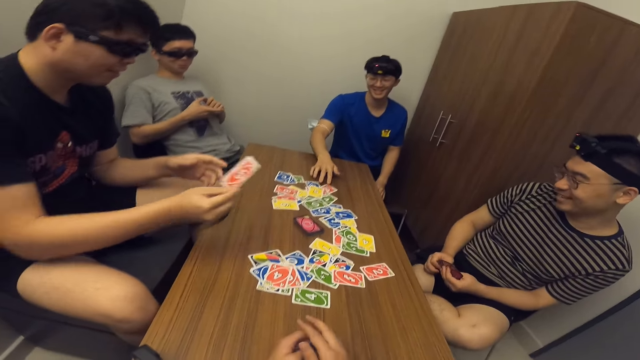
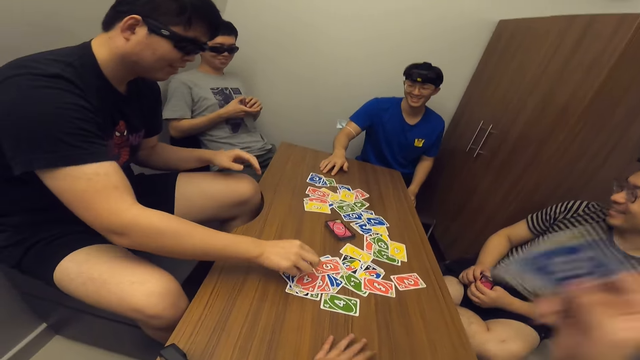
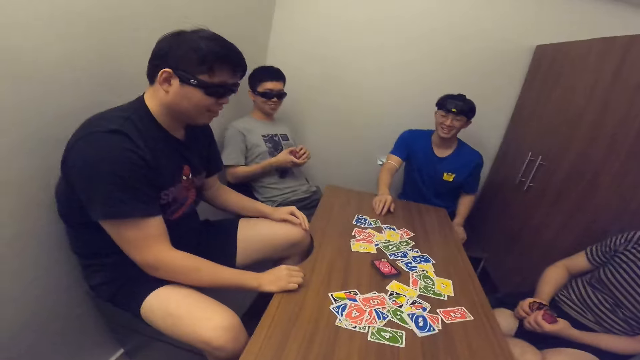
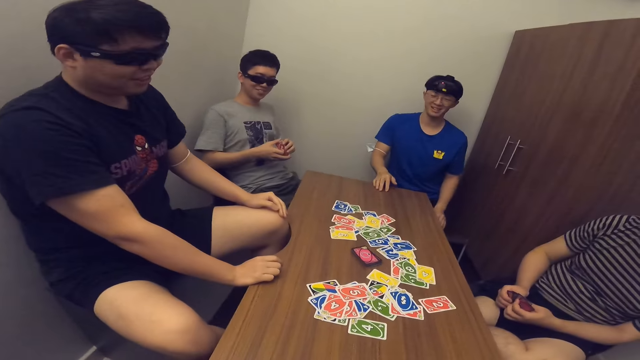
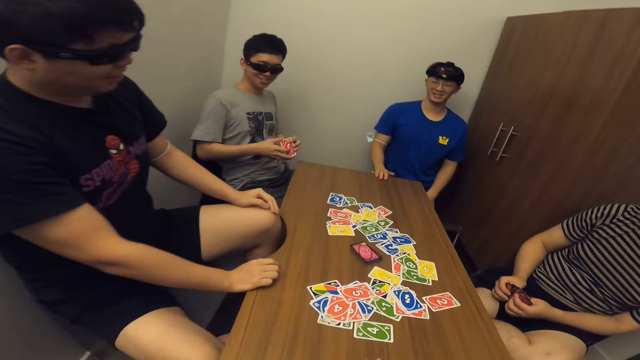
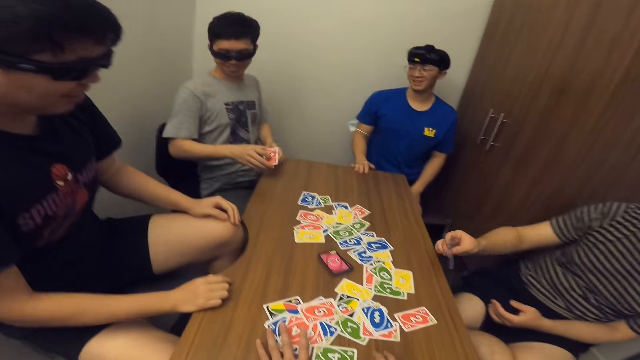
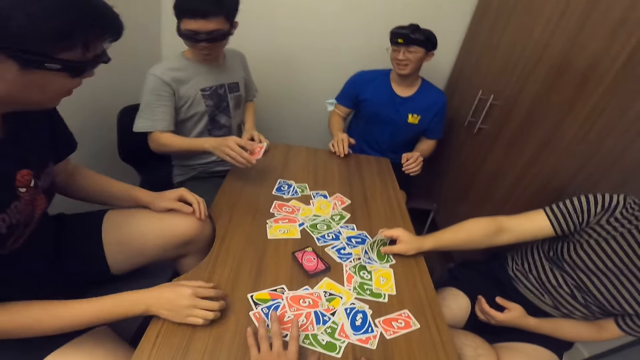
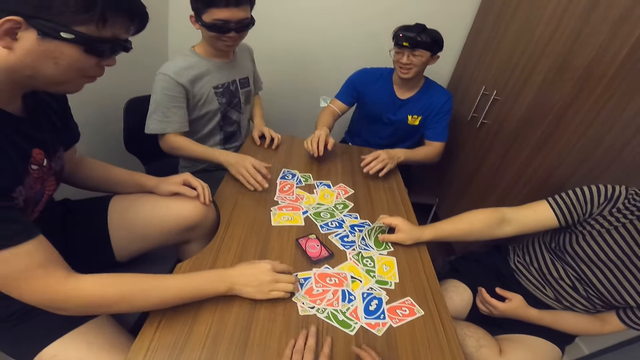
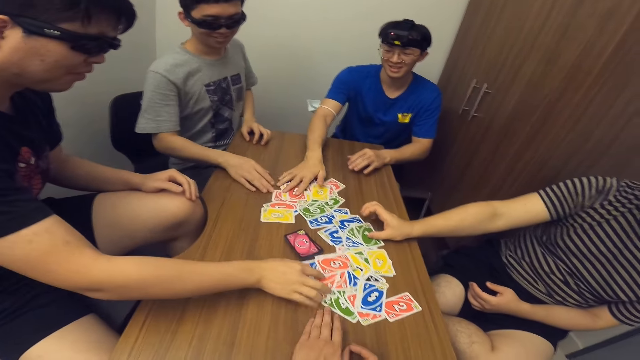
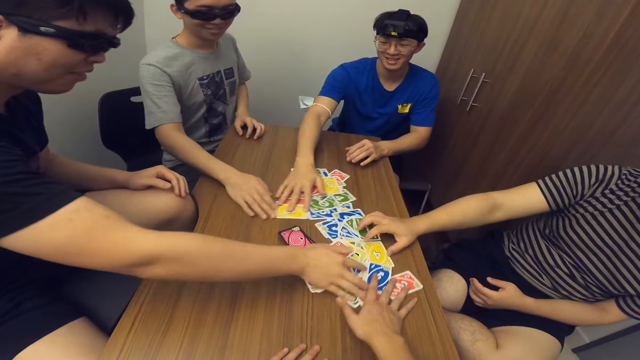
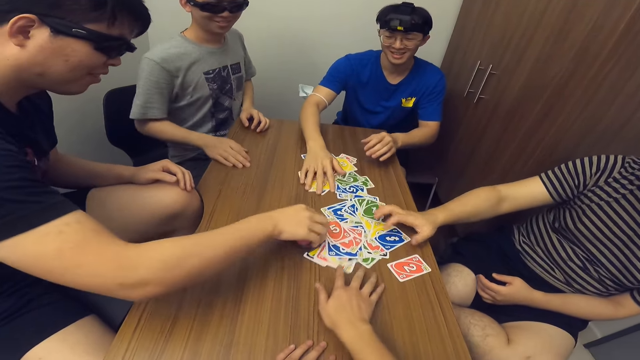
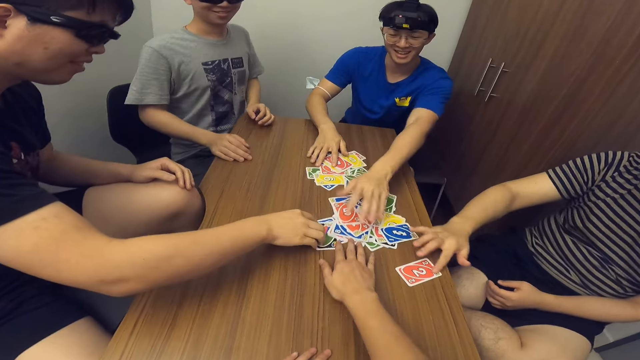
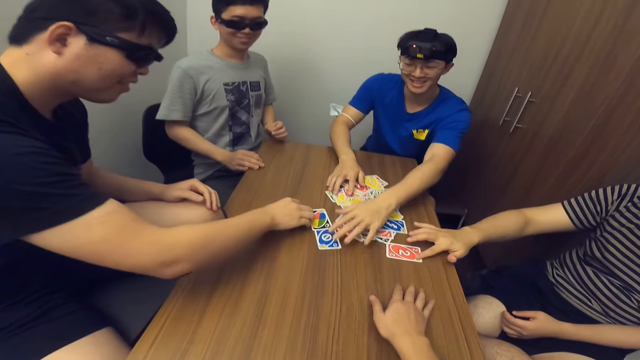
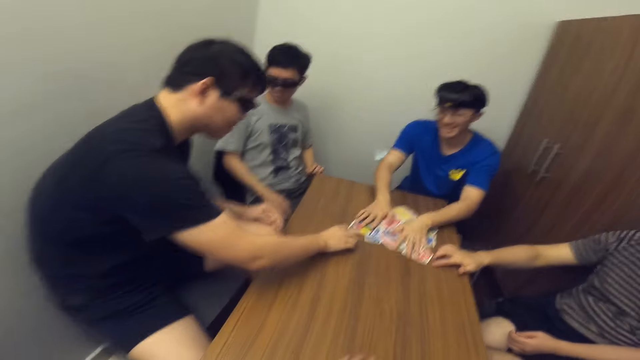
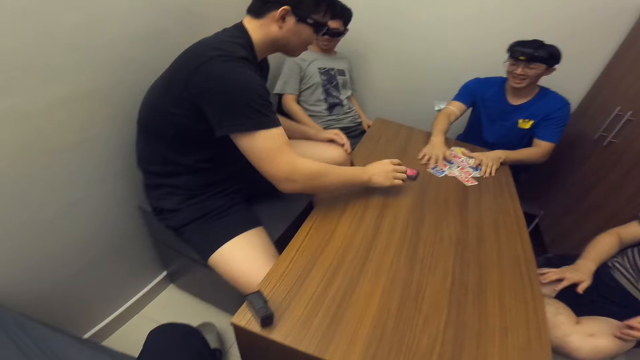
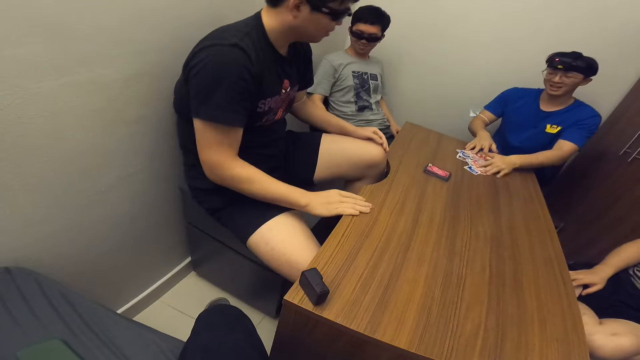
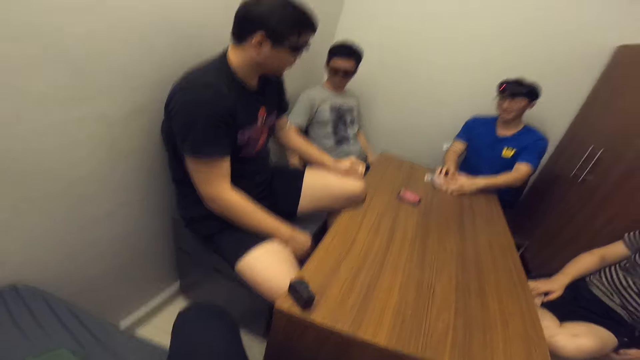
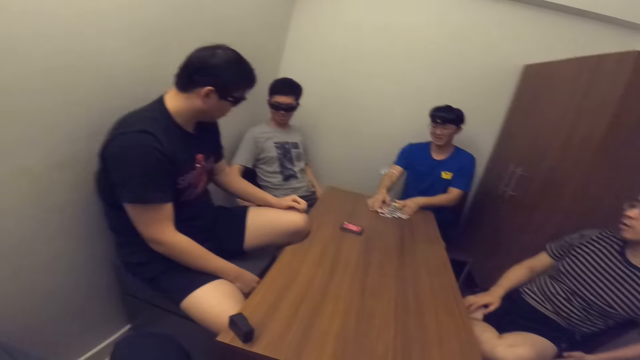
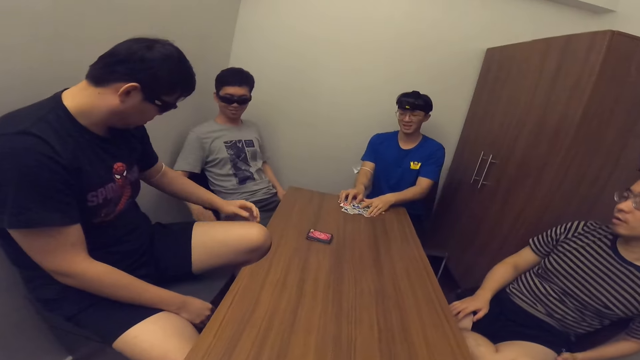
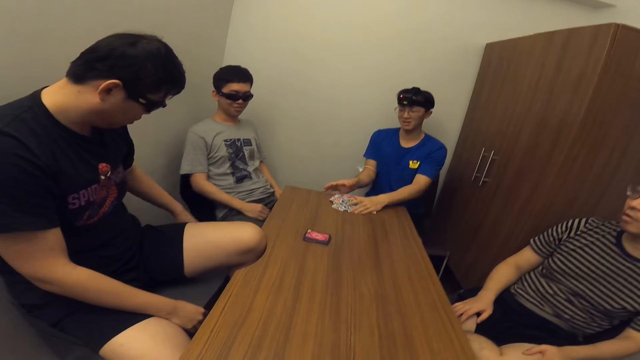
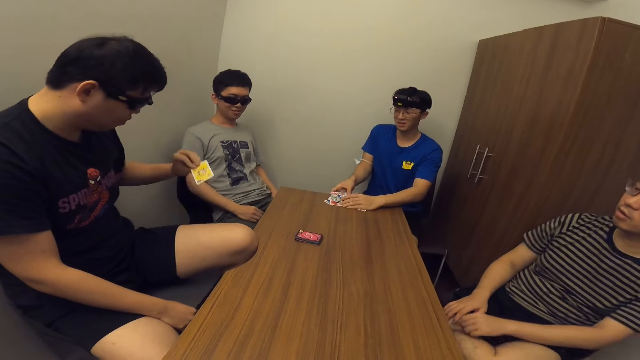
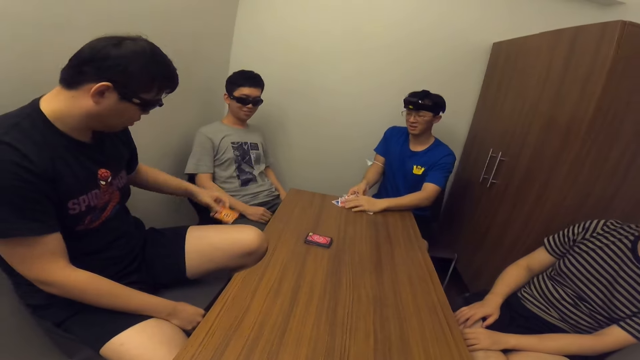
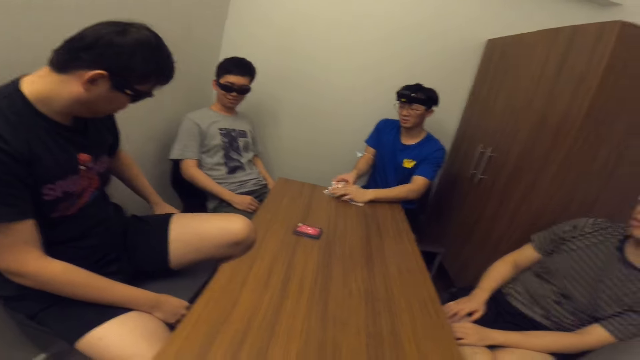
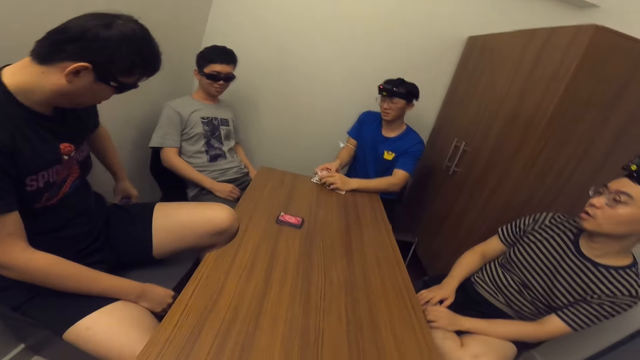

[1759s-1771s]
A man drops a card on the table with his right hand. The camera wearer drops a card on the table with his right hand. Another man drops some cards on the table with his right hand. The camera wearer and the first man move the cards on the table with their hands. A third man drops a card on the table with his right hand. The camera wearer, the first man, a fourth man and the second man move the cards on the table with their hands. The fourth man gathers the cards with both hands and arranges the cards.

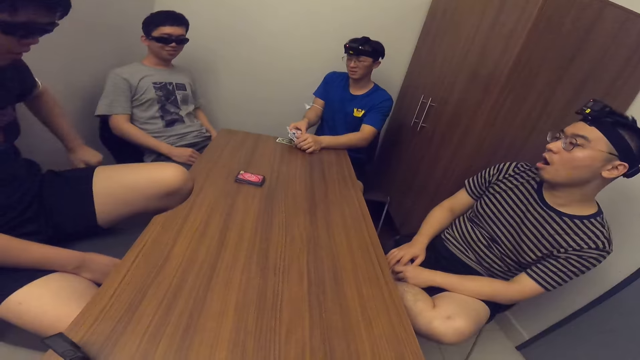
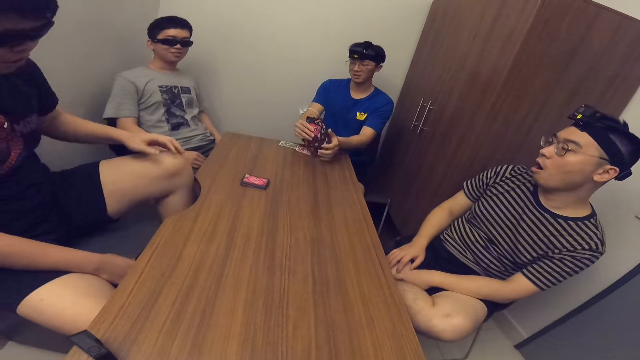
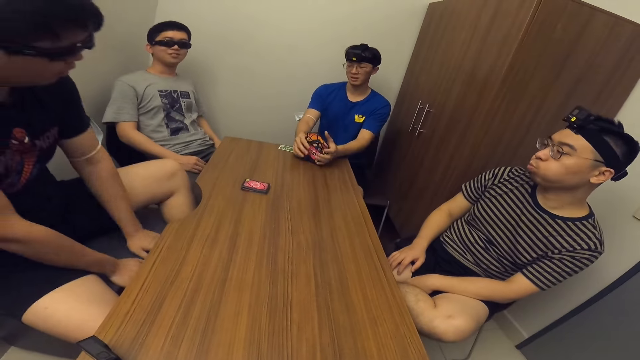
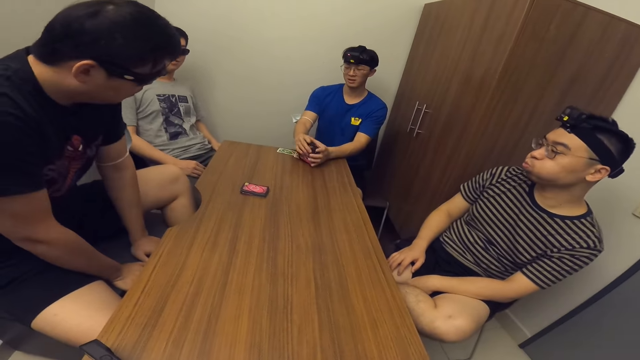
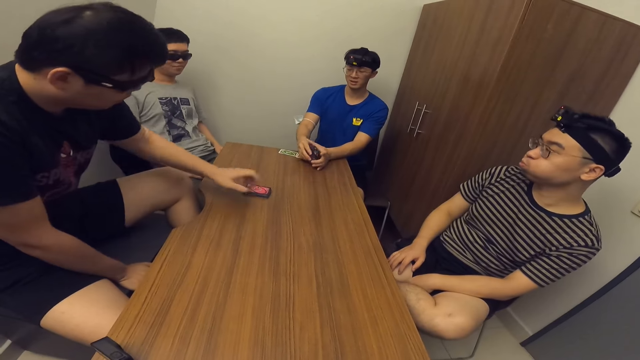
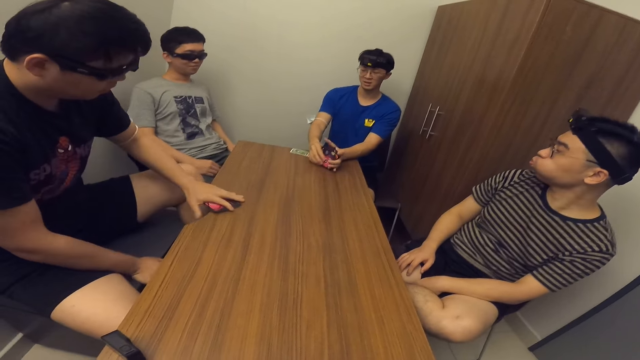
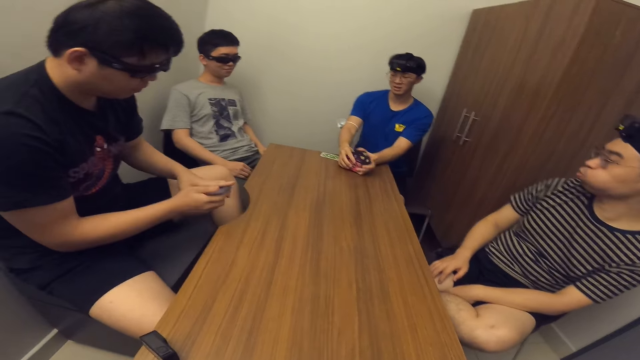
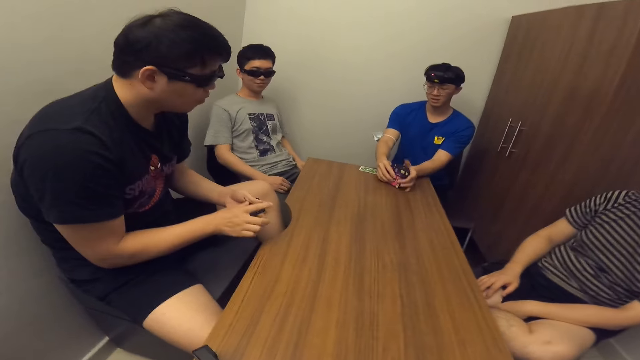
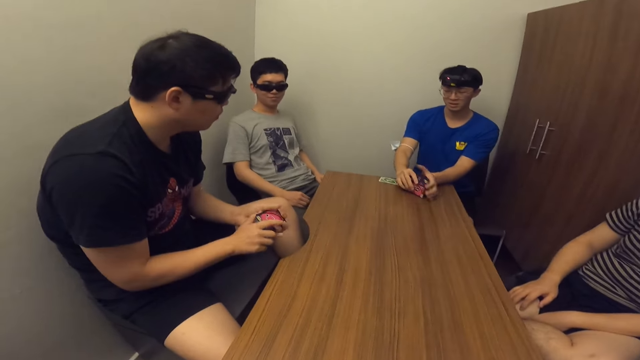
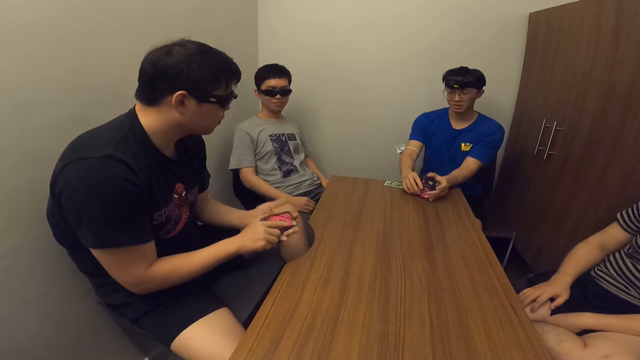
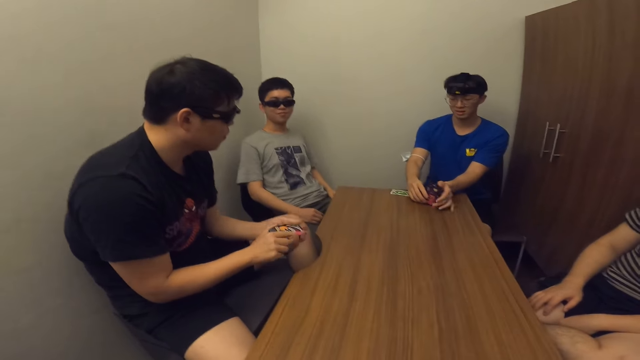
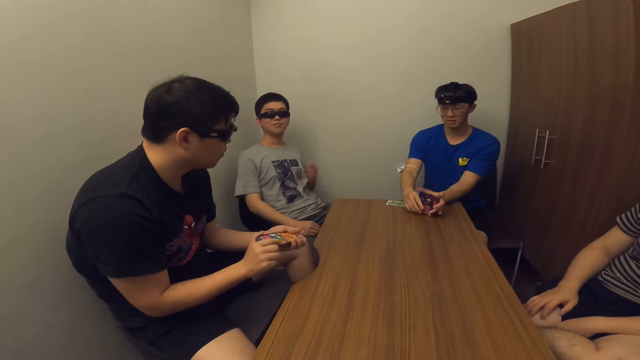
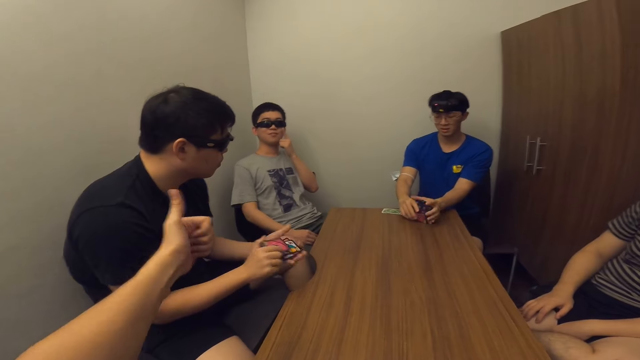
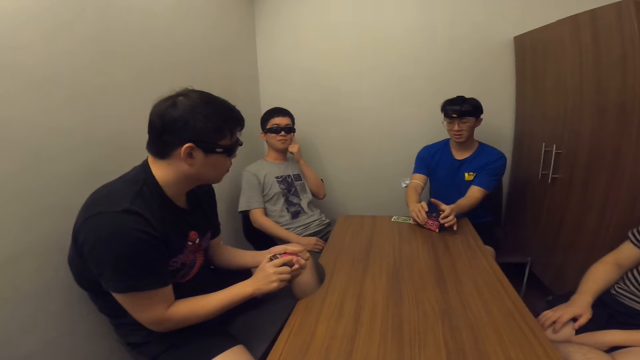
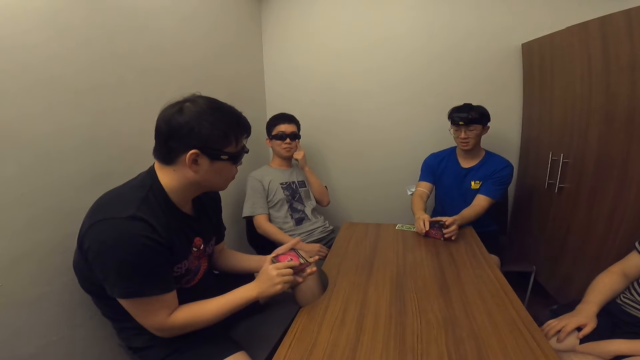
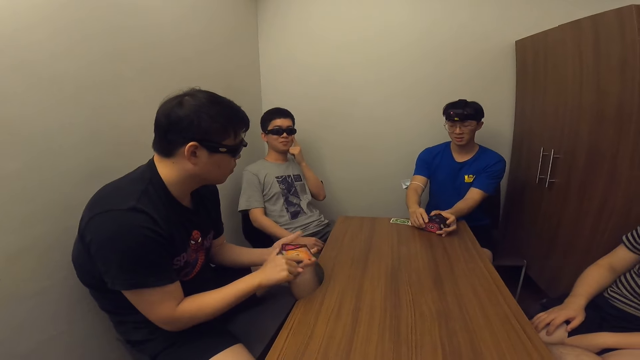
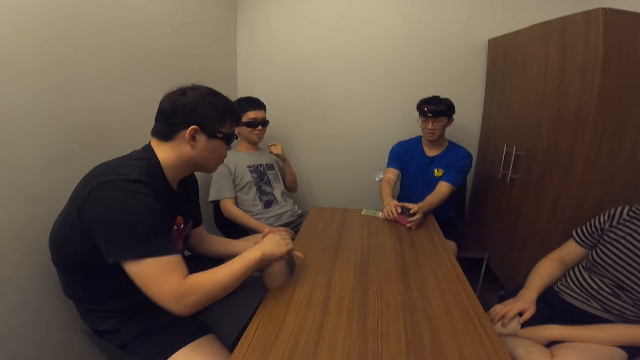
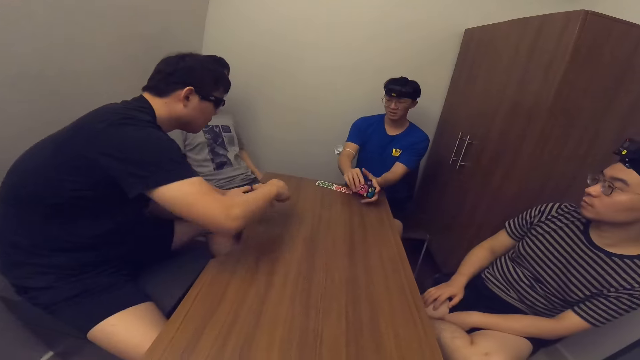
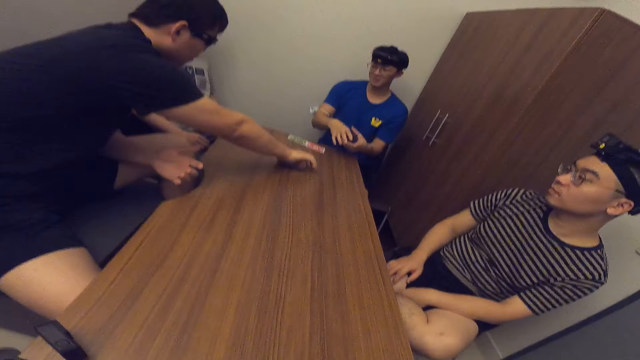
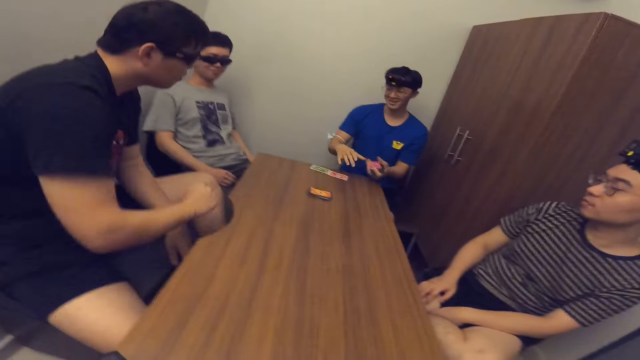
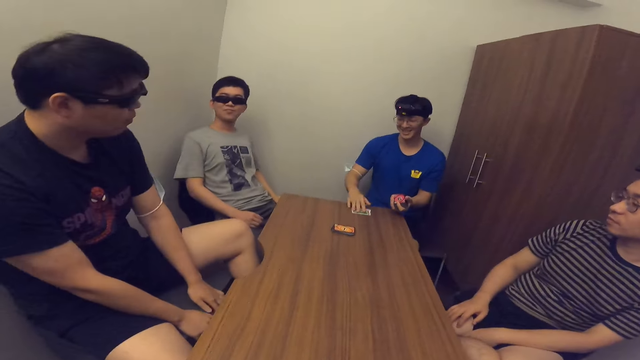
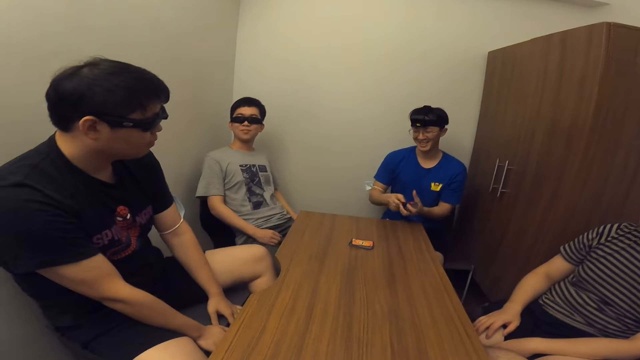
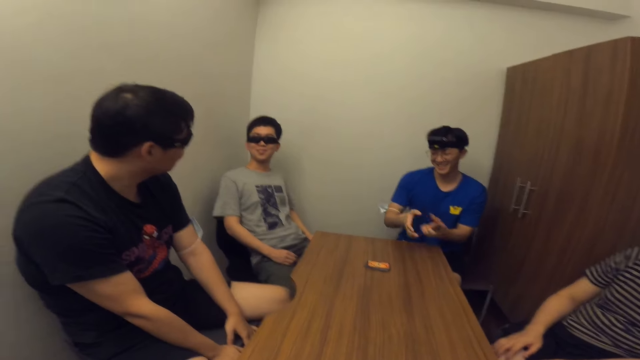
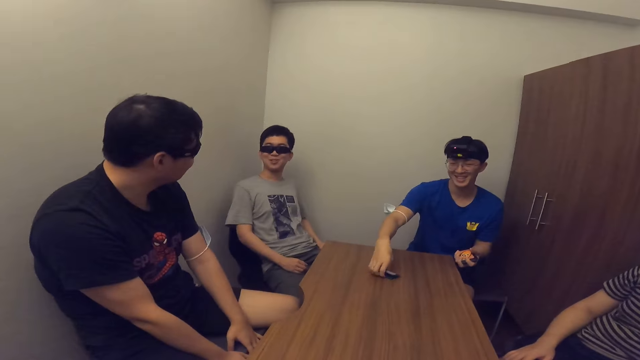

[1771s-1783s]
A man picks some cards on the table with his left hand. He shuffles the cards with both hands and arranges the cards. He hands the cards to another man. The first man drops the cards on the table with his right hand. The other man picks the cards from the table with his right hand and arranges the cards.
